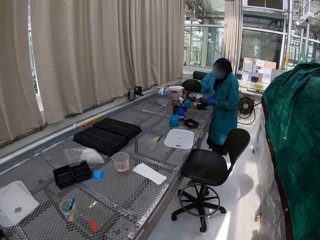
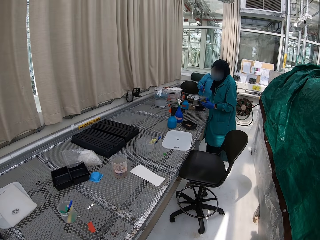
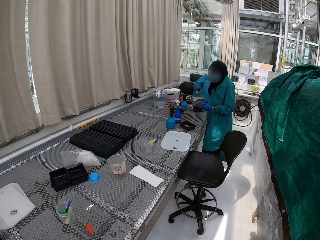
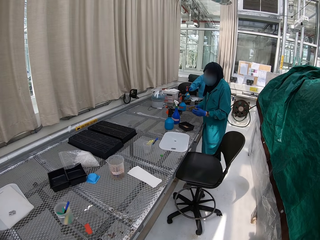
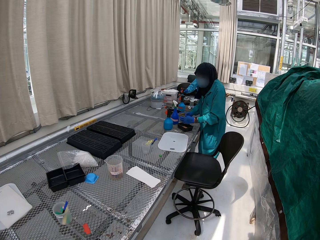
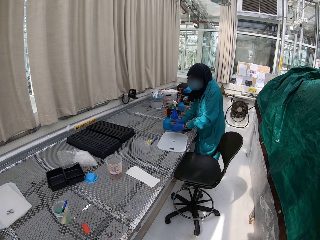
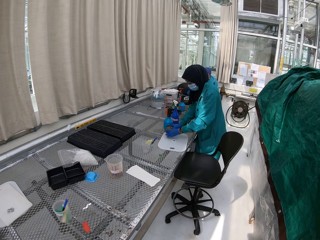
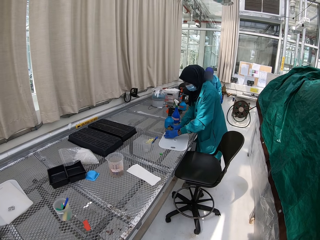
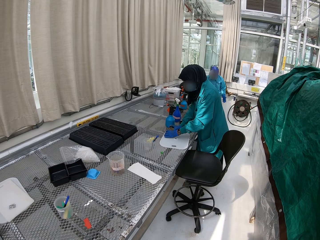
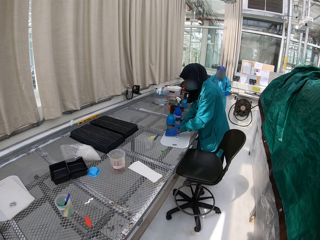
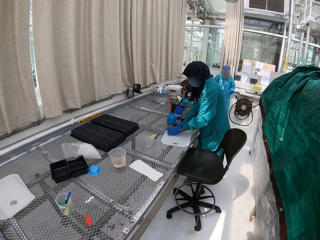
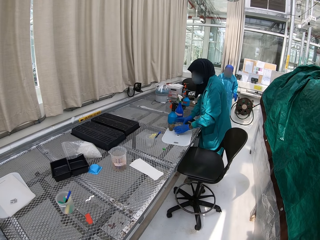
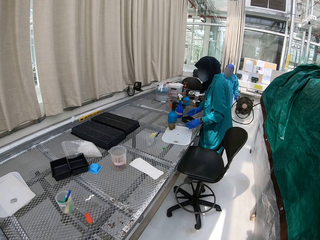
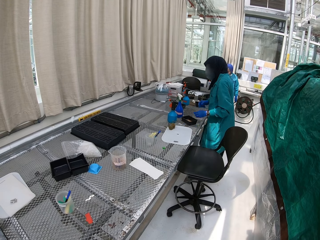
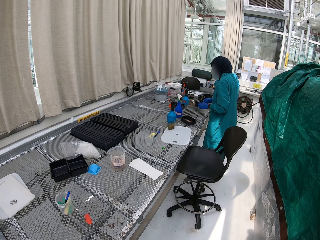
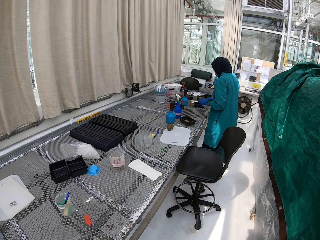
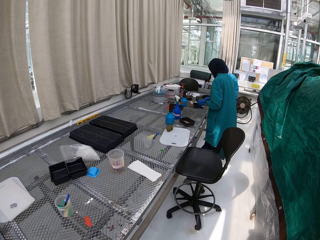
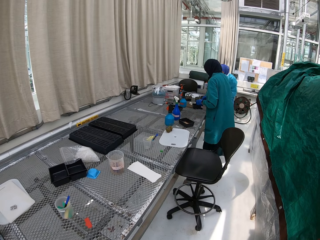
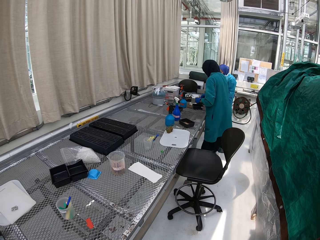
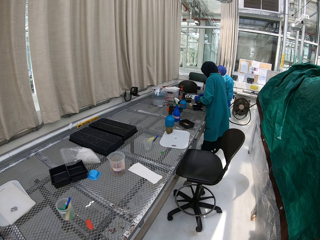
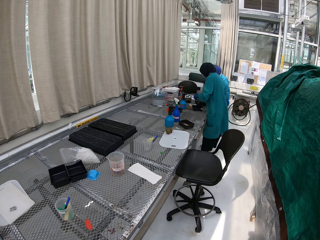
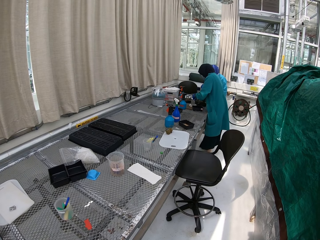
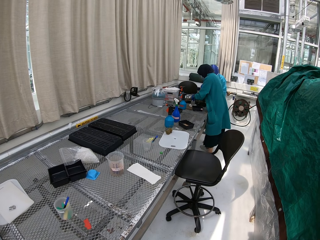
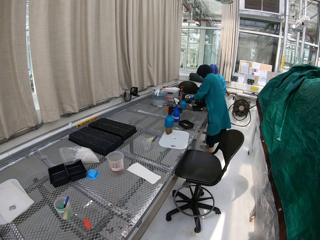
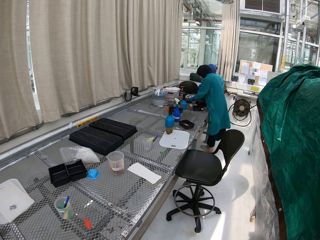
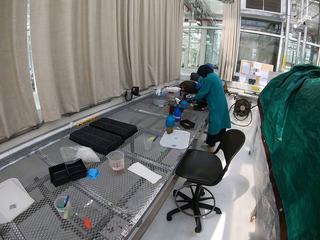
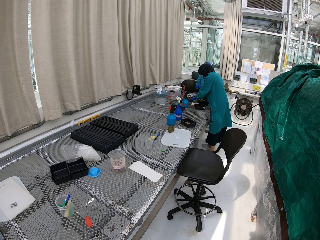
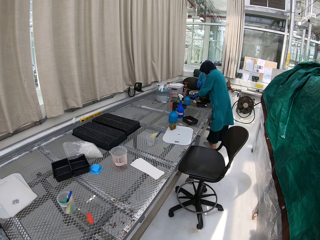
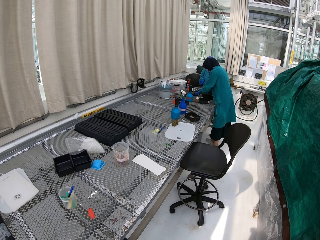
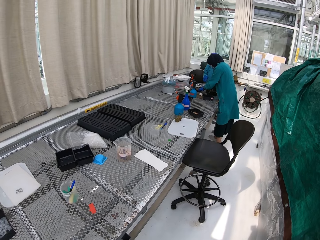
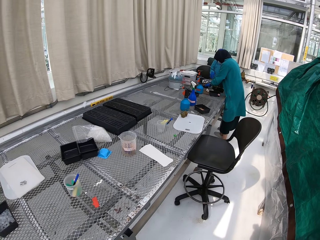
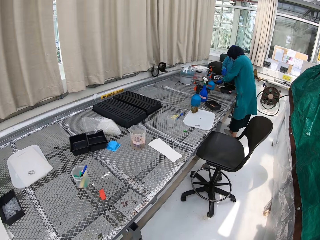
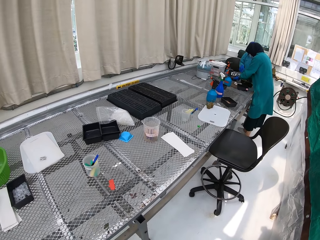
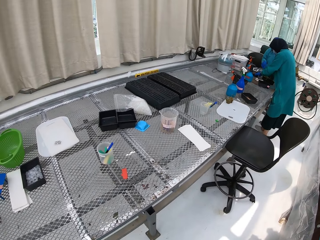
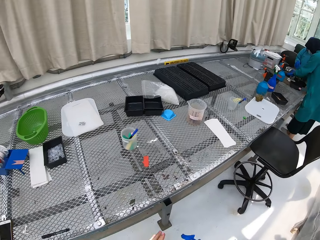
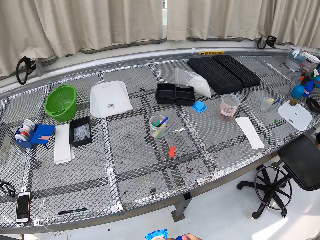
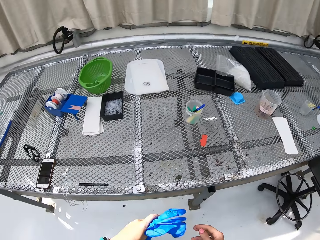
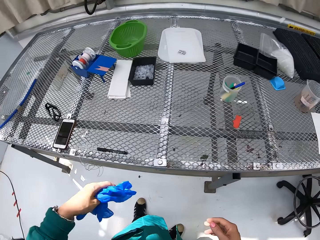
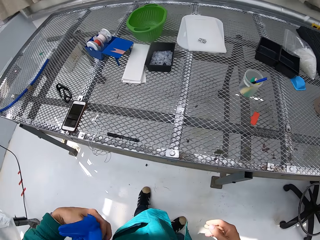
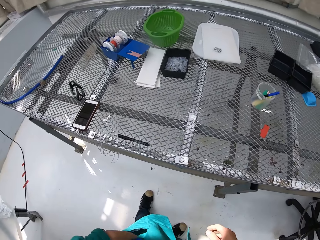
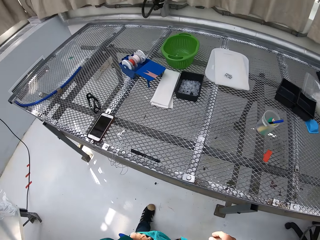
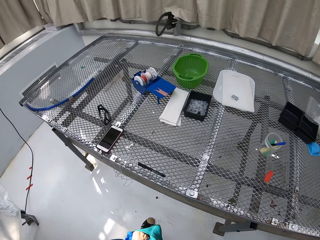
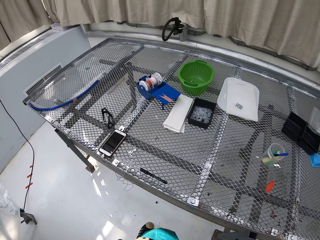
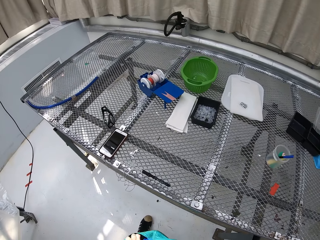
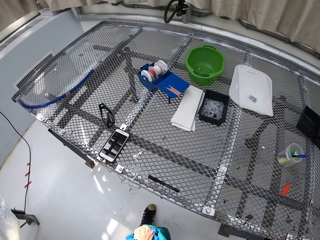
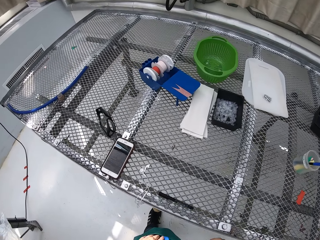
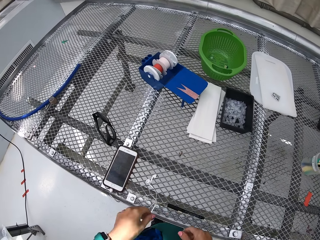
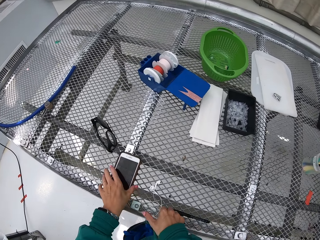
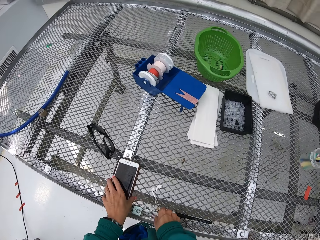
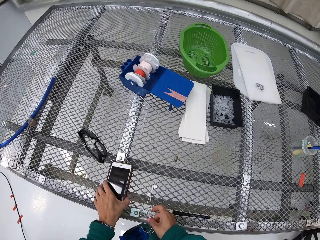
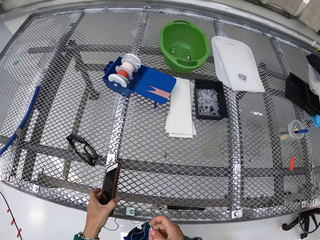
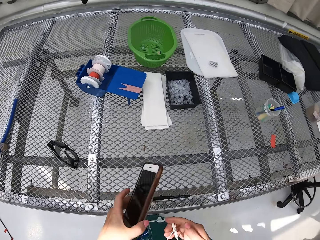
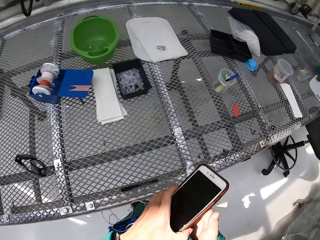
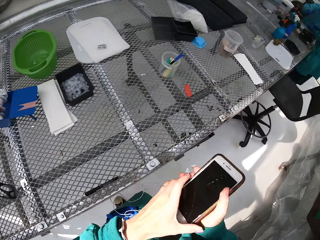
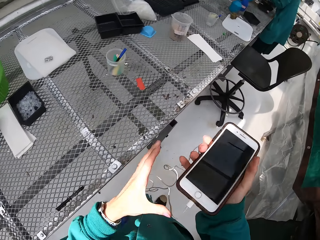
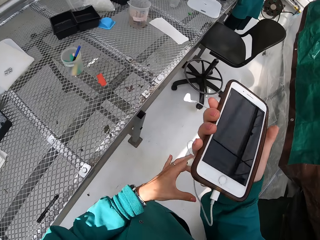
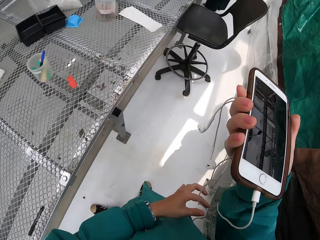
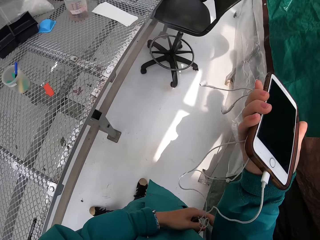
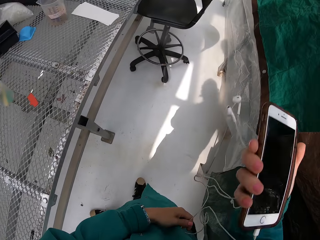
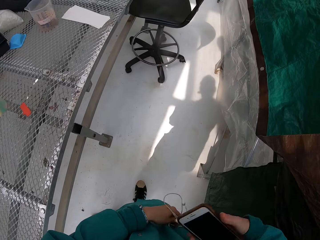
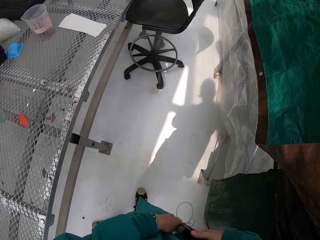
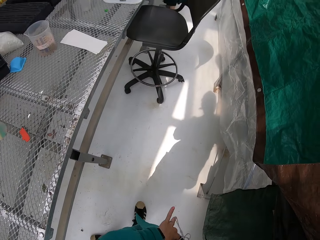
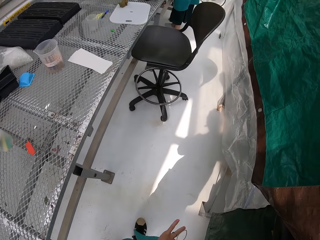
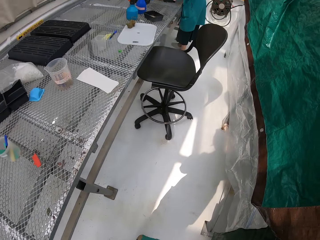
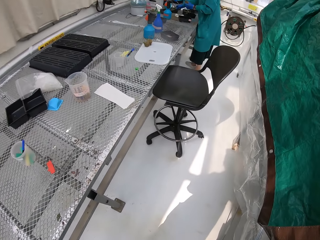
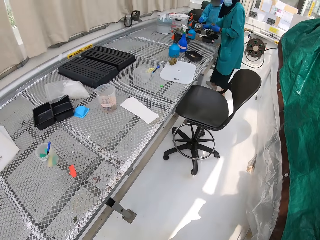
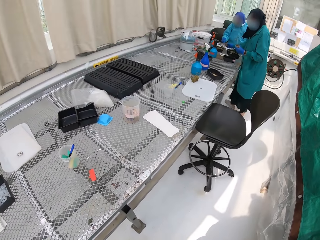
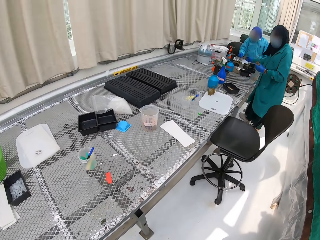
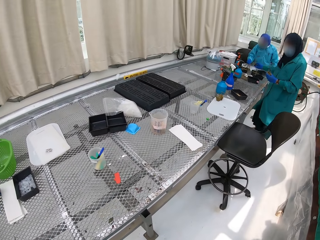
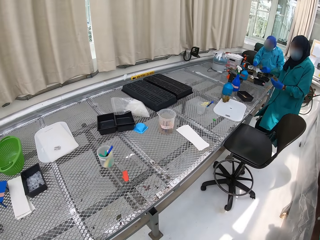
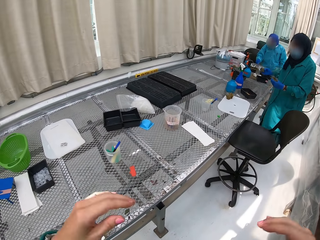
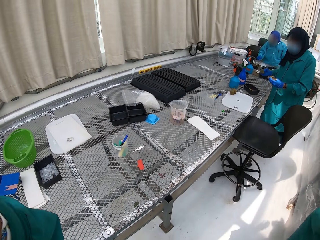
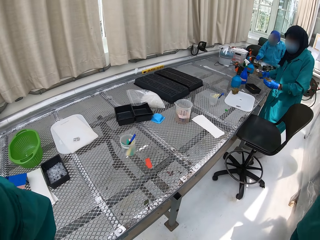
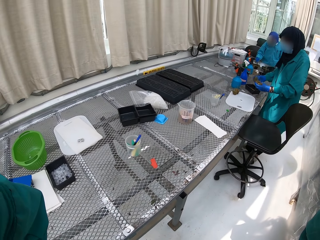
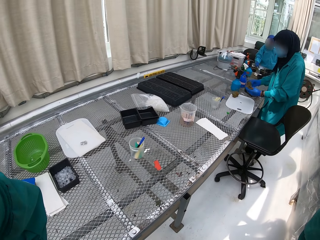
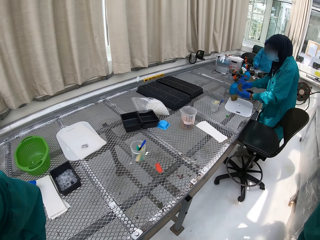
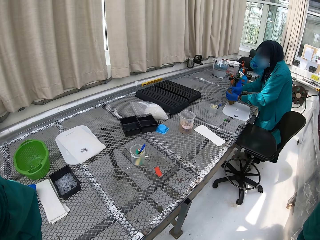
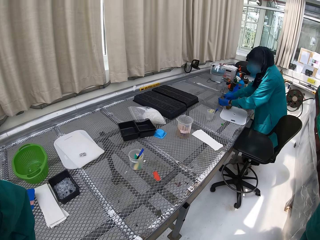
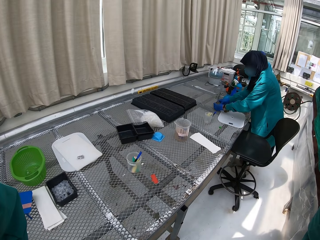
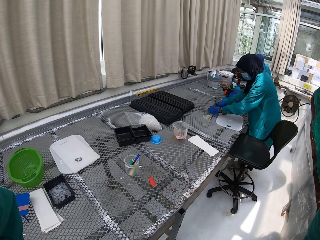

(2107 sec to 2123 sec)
Someone arranges seedlings. The camera wearer picks up the smartphone and earphones from the stand. They adjust the earphones and look around.
